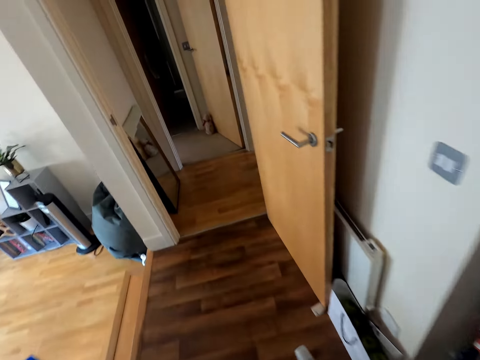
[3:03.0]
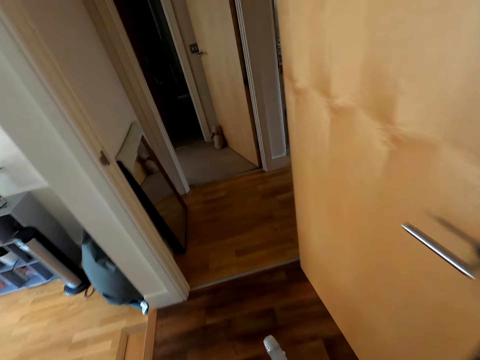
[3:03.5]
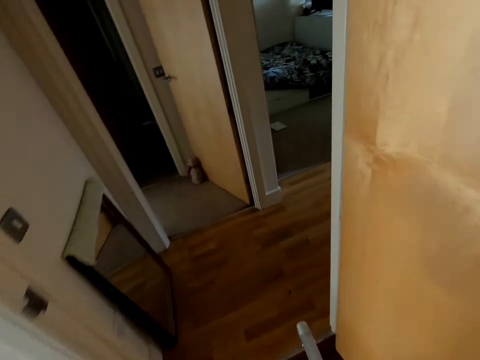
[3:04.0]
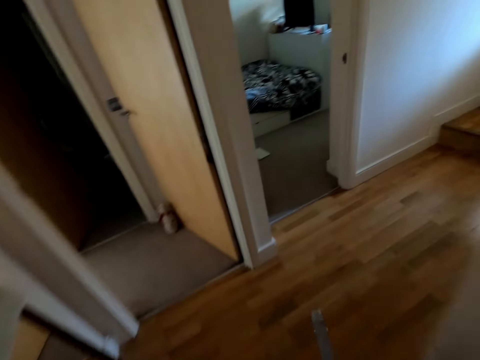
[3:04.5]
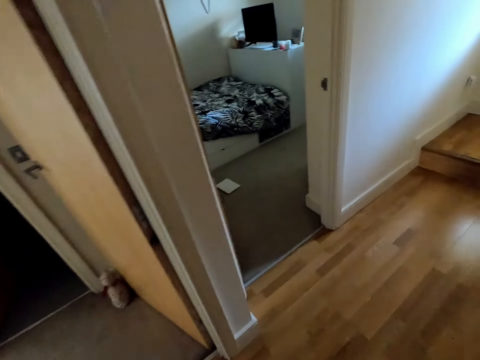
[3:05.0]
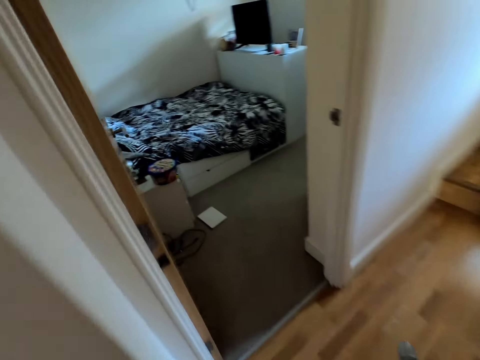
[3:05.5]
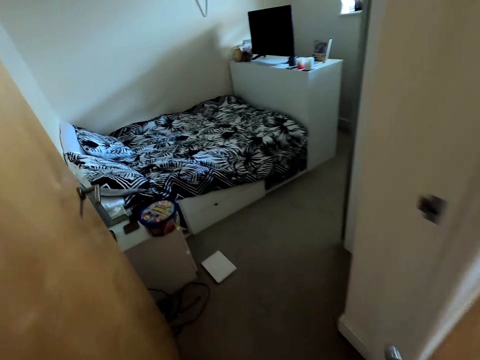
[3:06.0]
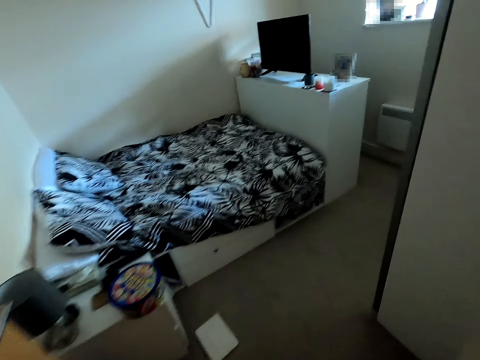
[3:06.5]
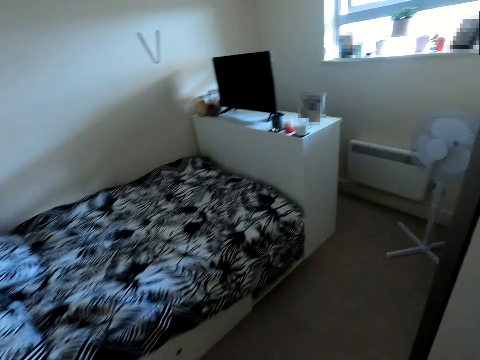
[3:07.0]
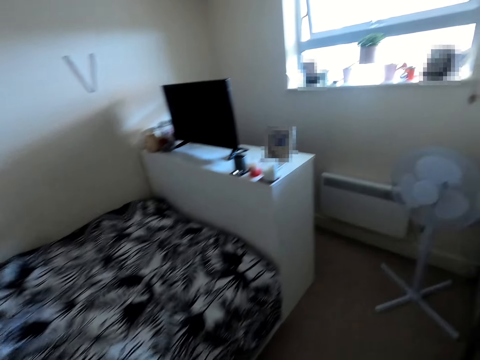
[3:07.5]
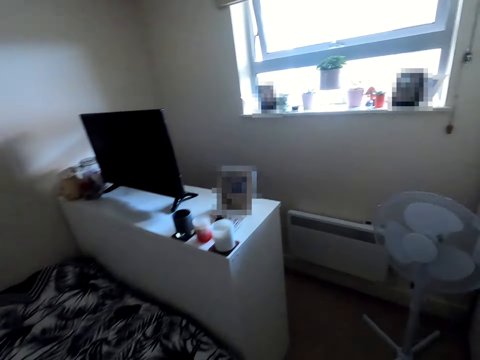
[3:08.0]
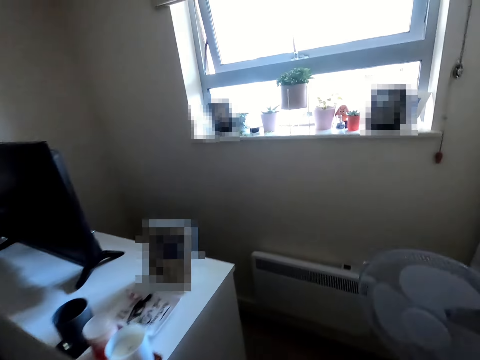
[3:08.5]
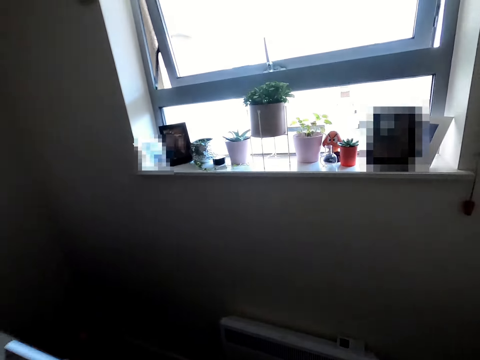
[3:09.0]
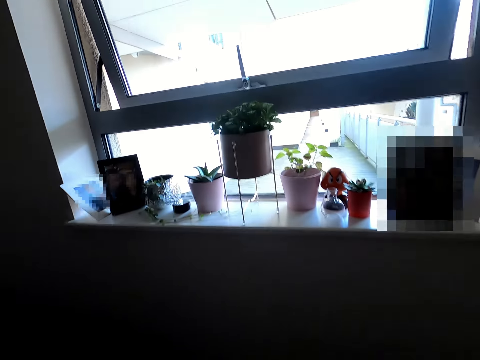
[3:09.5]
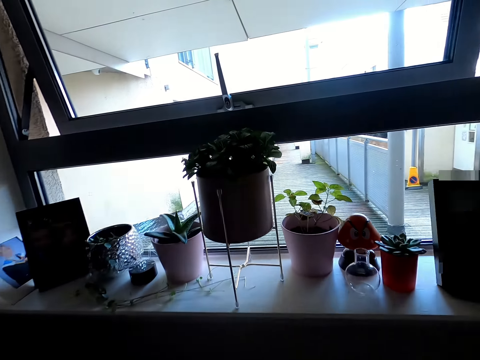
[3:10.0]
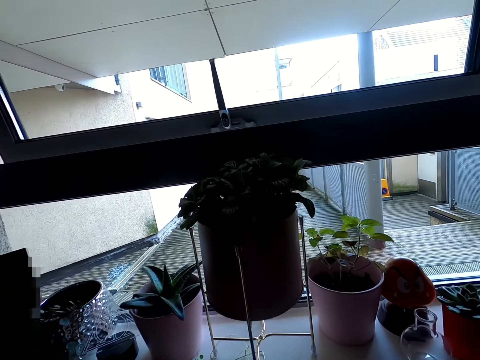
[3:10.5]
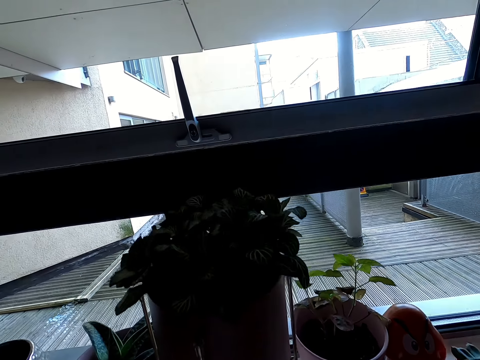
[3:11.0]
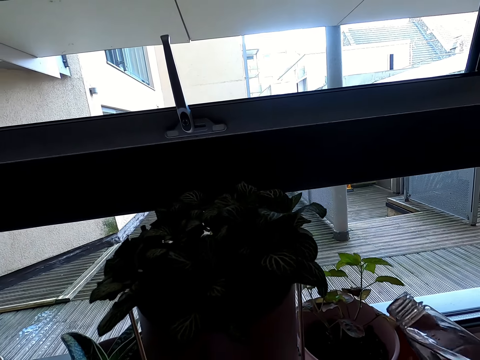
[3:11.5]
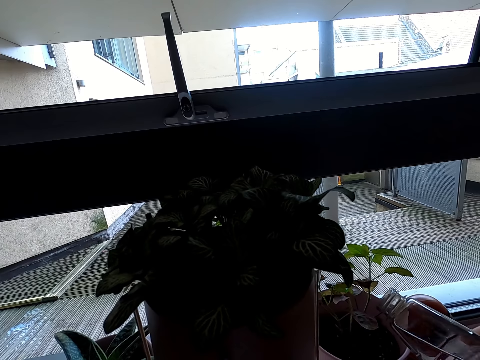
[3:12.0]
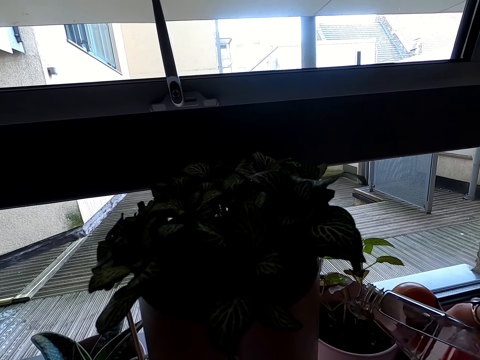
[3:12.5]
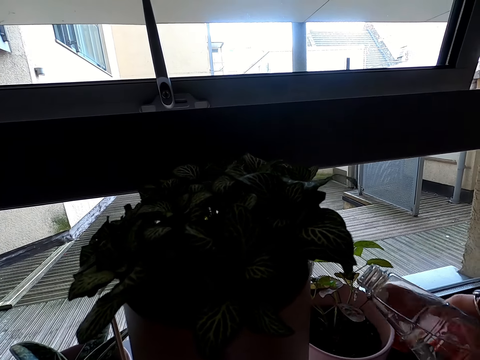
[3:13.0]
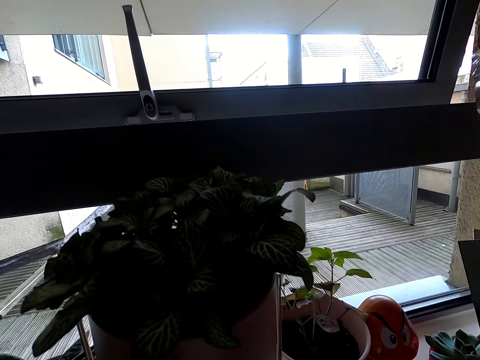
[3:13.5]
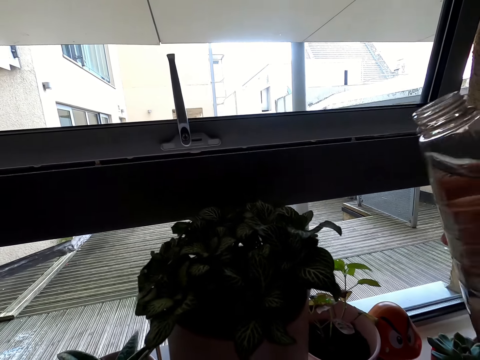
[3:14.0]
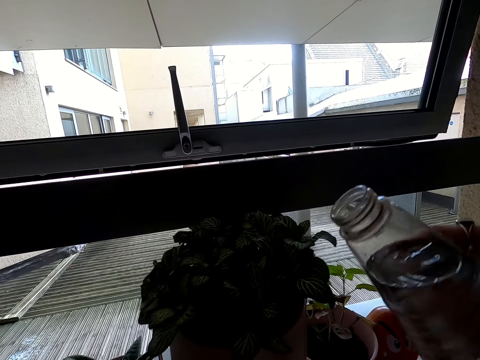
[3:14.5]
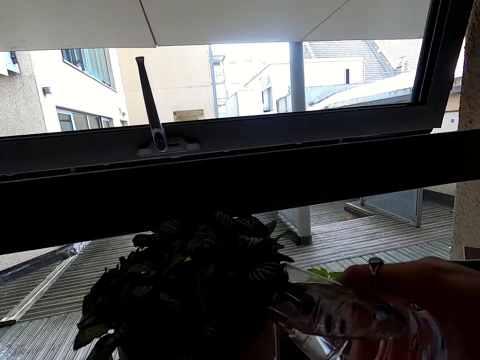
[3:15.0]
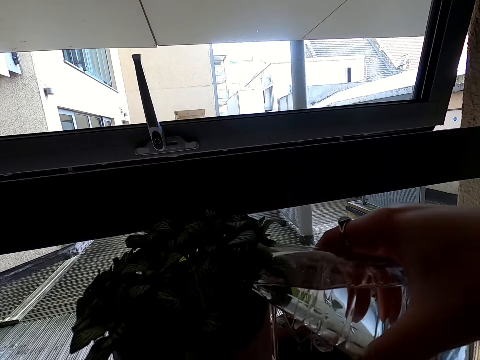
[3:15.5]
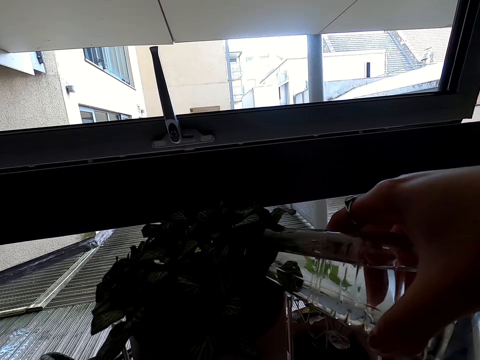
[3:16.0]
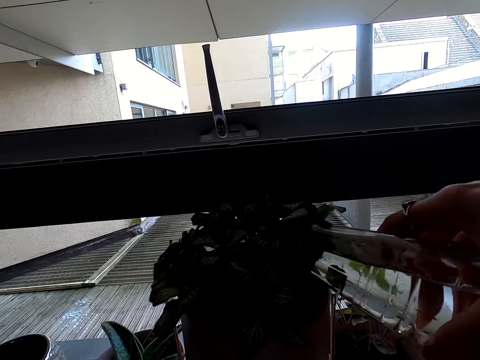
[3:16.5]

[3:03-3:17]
The camera wearer looks at the flower. They lift the bottle. They water the plant. They lift the bottle. They water the plant.

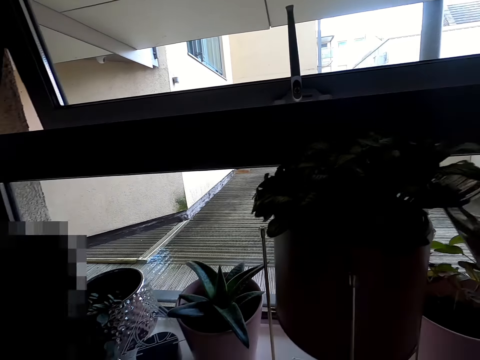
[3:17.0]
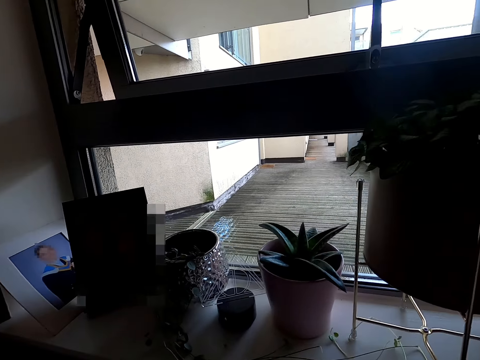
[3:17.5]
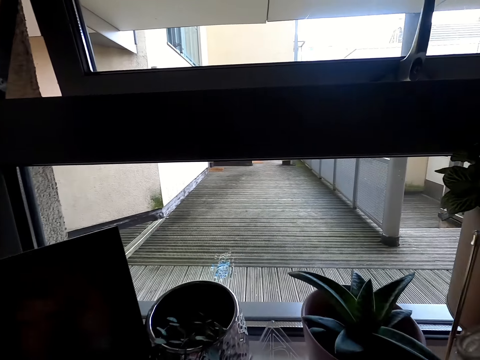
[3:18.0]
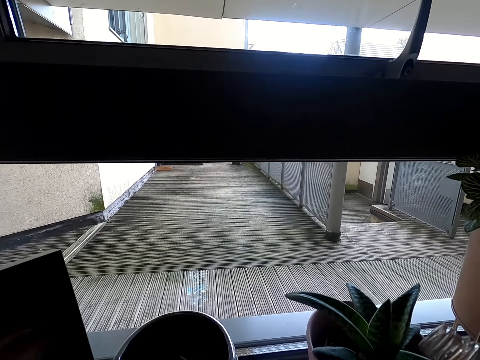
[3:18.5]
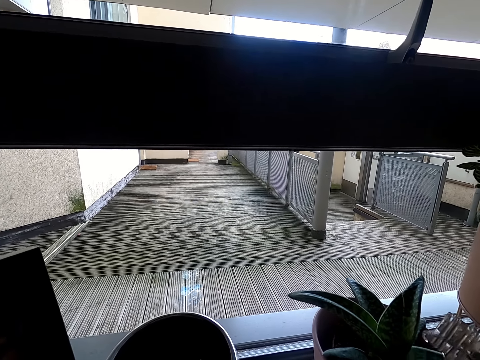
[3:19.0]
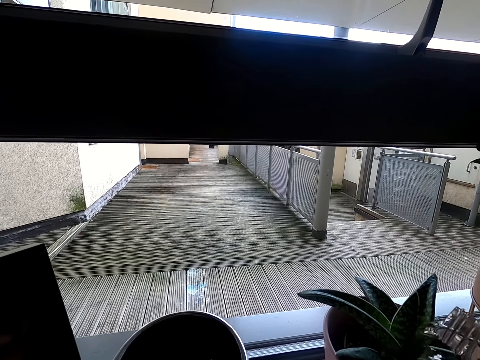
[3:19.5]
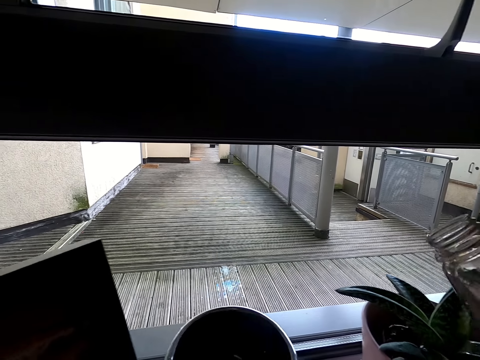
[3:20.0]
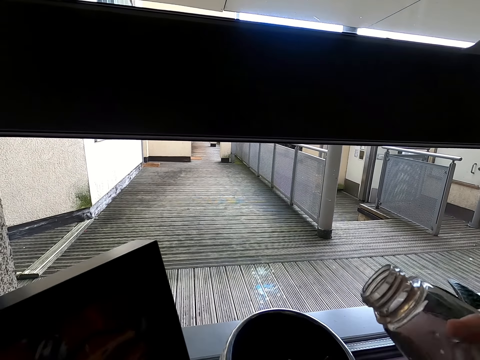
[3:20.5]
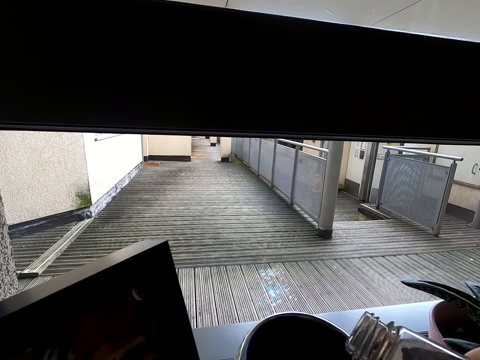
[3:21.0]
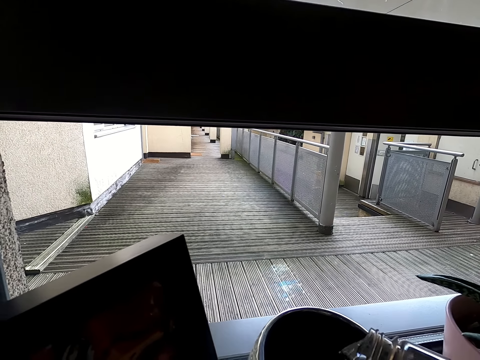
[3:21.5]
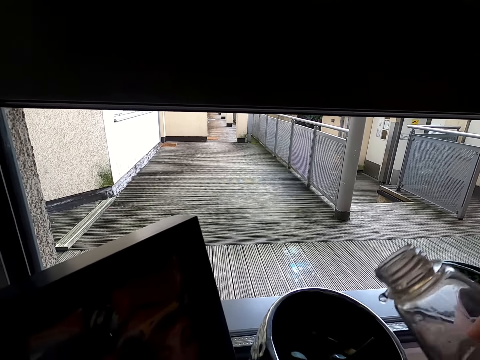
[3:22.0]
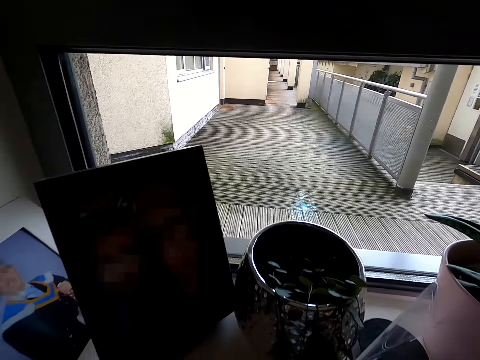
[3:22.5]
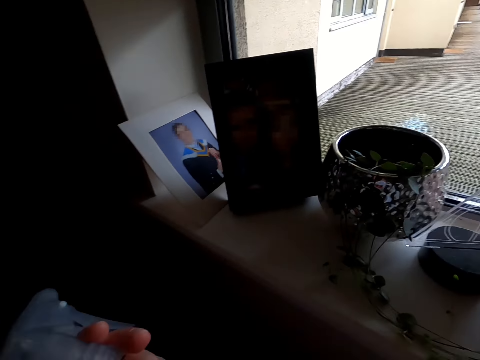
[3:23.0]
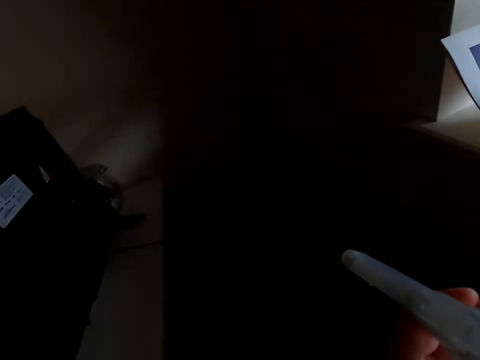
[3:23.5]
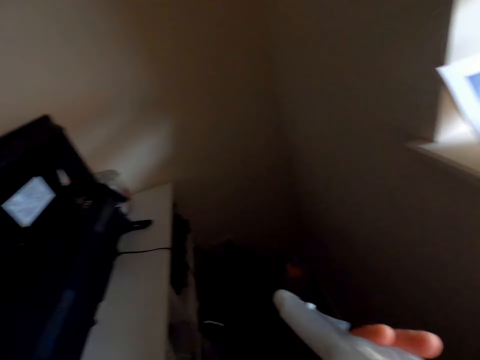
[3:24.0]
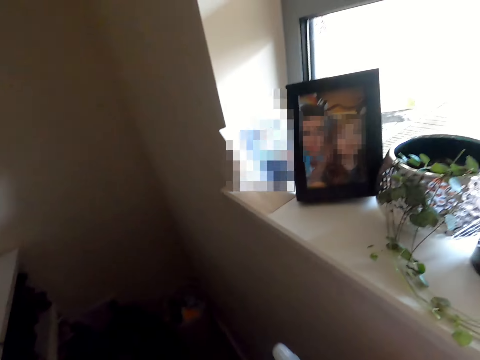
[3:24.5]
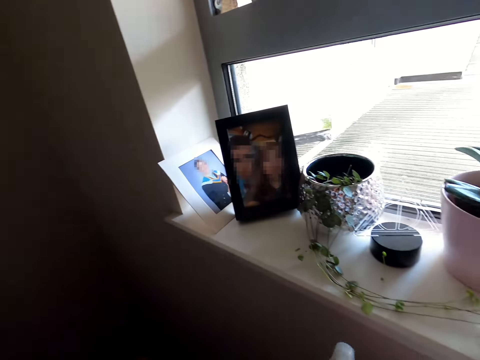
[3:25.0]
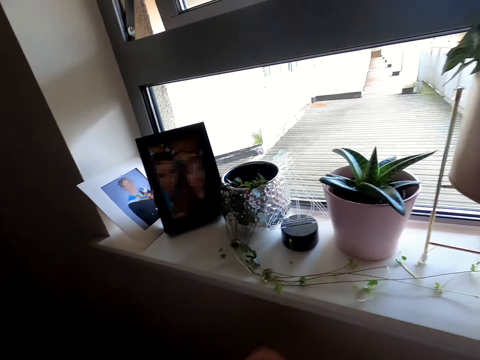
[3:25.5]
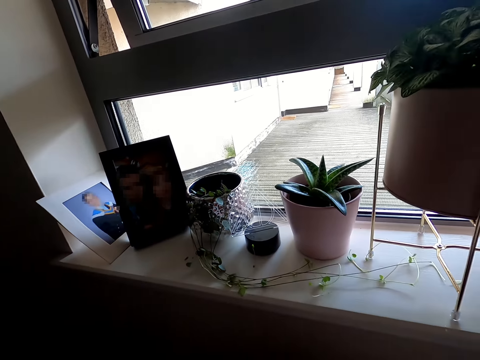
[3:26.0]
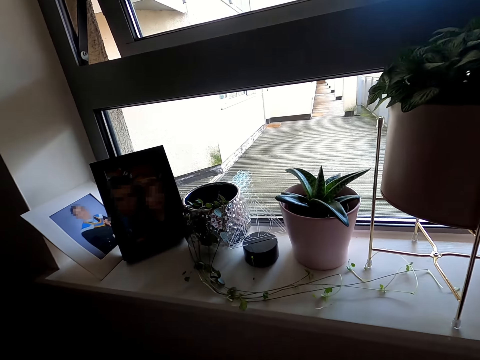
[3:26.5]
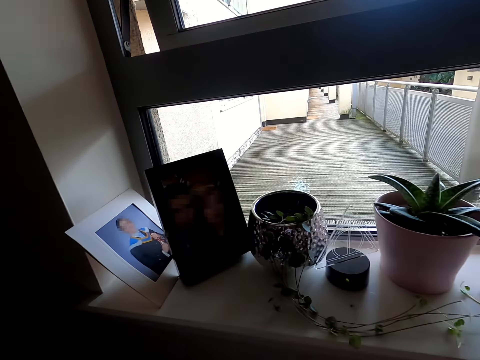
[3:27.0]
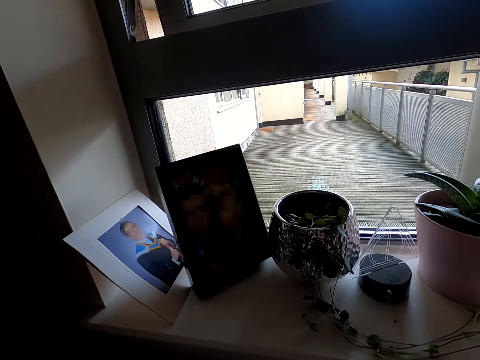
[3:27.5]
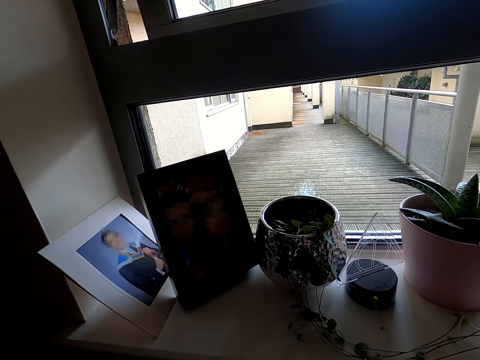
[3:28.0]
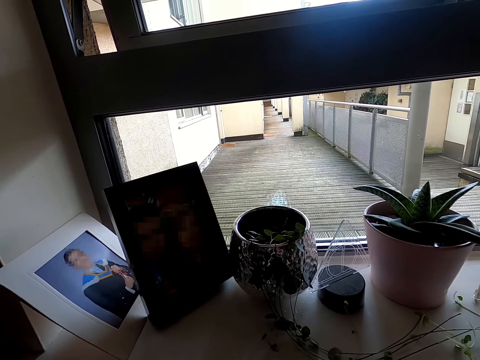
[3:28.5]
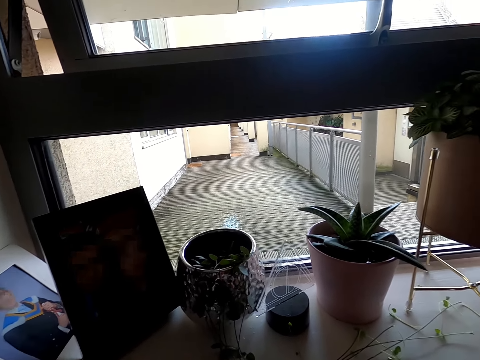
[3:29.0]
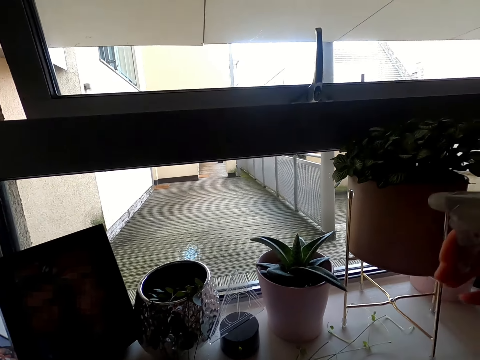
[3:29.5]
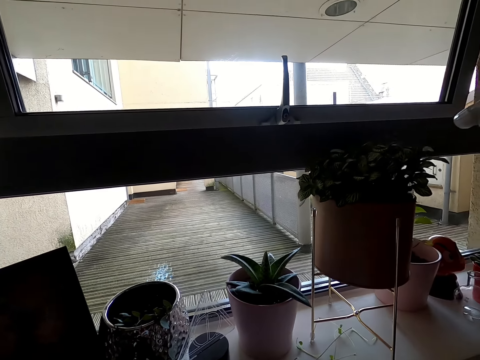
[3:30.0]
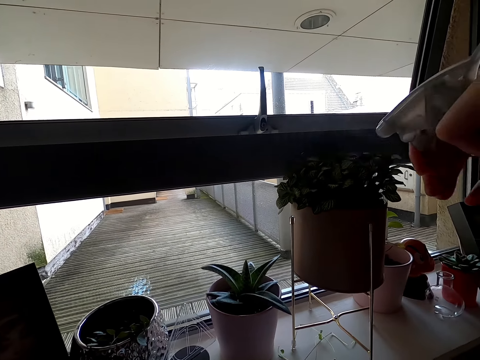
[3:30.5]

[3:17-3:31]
The camera wearer makes a step. They water the plant. They lift the bottle. They water the plant. They lift the bottle. They look around. They close the bottle with the self-priming spray mechanism. They make a step. They look at the flowers. They lift the bottle. They spray the flower.
